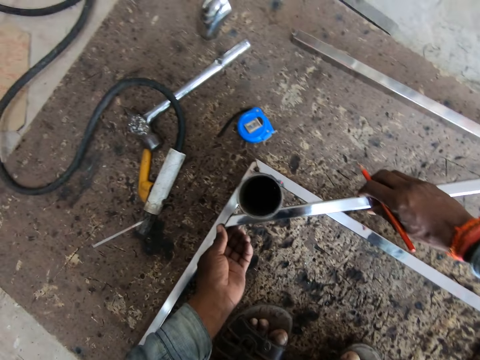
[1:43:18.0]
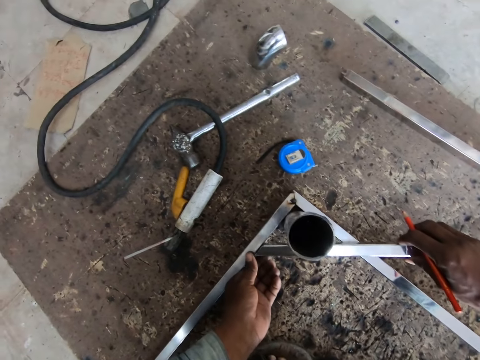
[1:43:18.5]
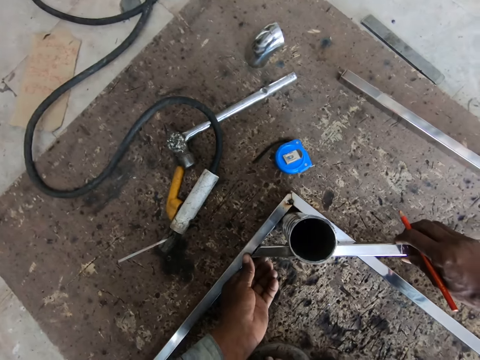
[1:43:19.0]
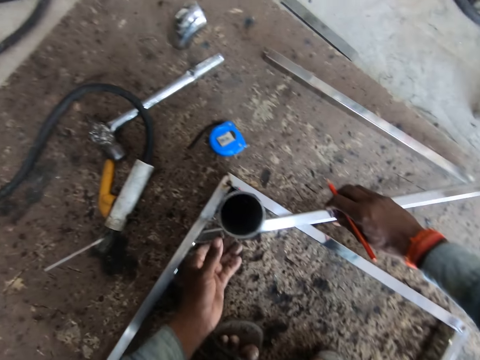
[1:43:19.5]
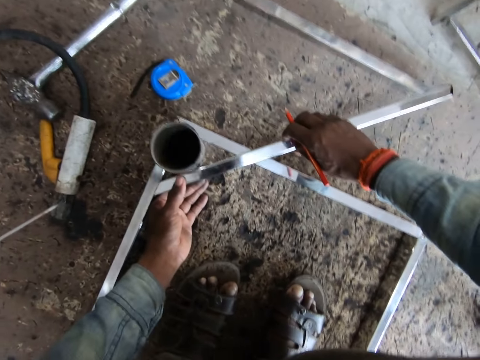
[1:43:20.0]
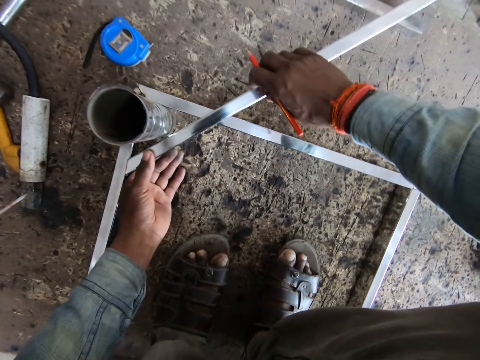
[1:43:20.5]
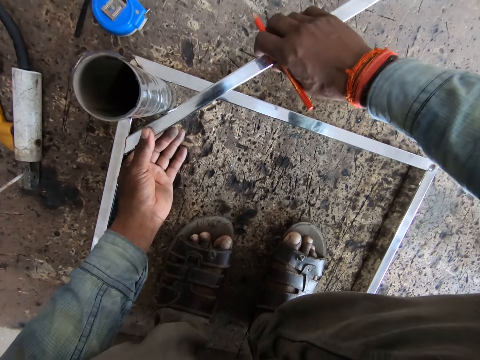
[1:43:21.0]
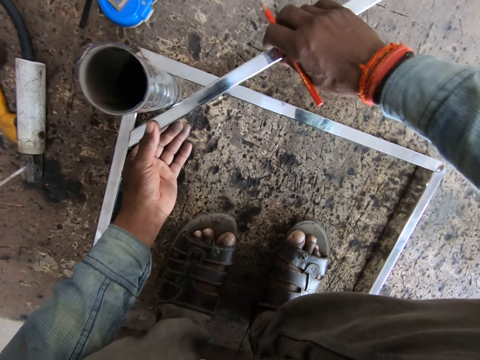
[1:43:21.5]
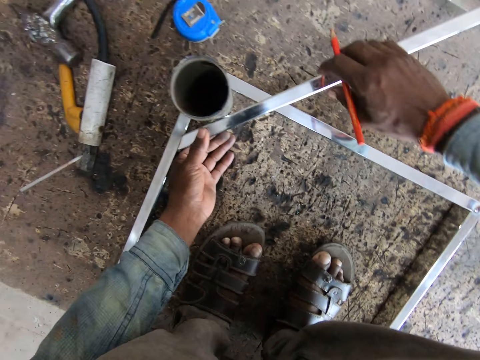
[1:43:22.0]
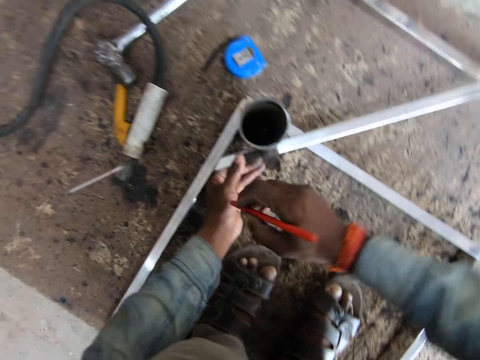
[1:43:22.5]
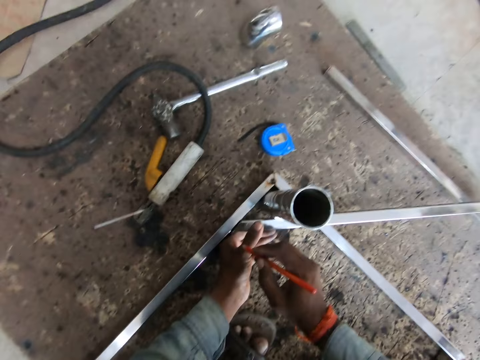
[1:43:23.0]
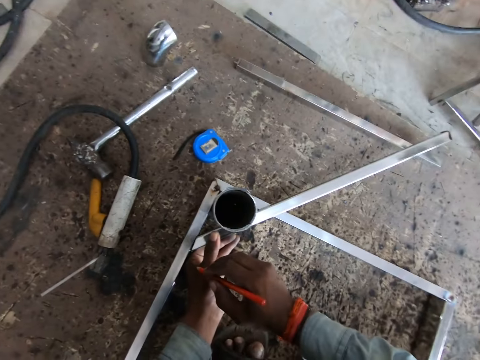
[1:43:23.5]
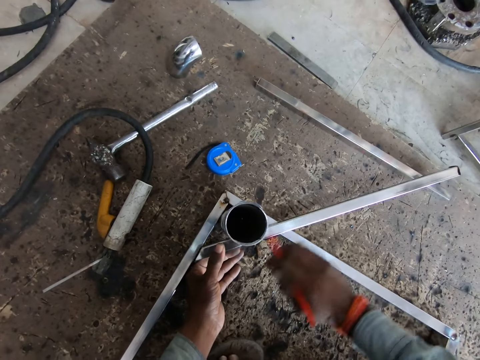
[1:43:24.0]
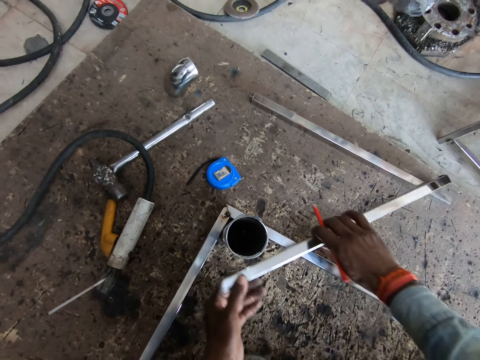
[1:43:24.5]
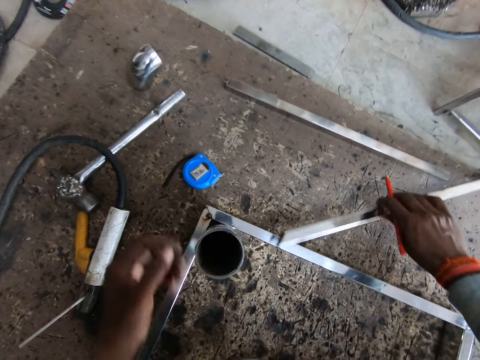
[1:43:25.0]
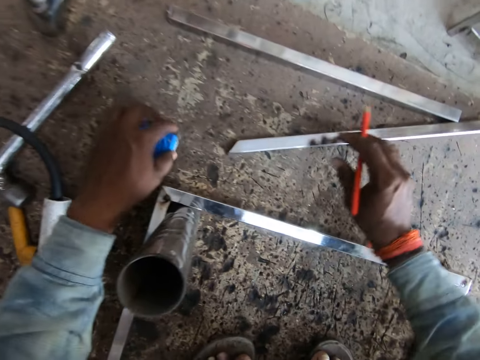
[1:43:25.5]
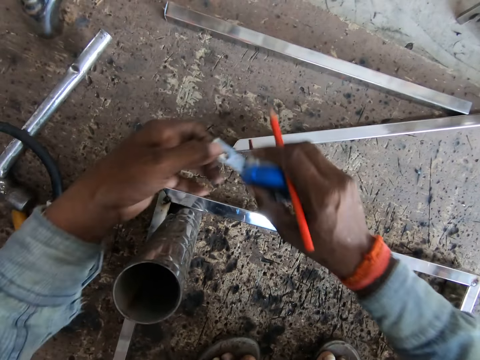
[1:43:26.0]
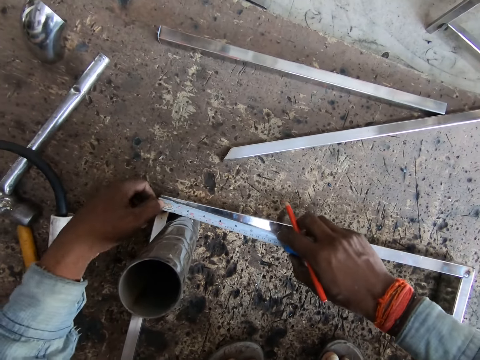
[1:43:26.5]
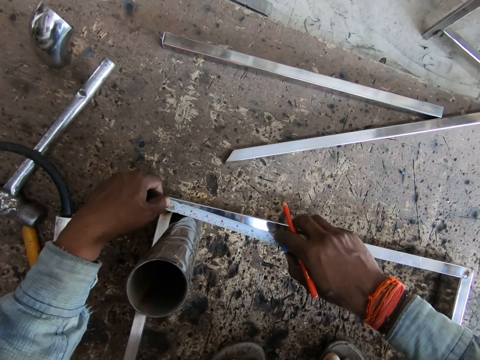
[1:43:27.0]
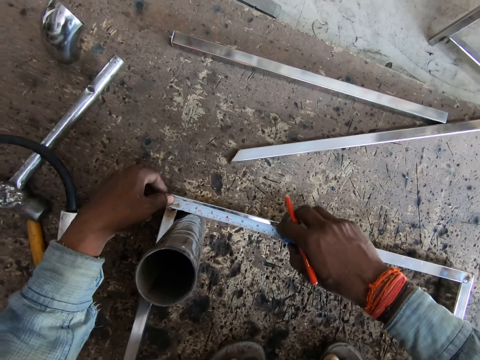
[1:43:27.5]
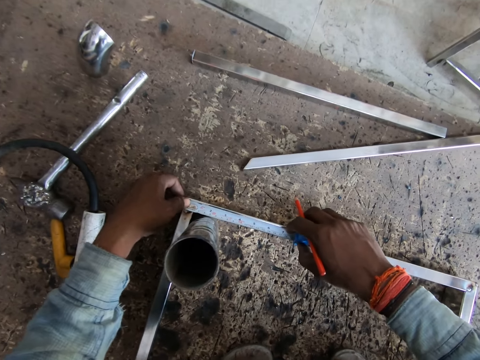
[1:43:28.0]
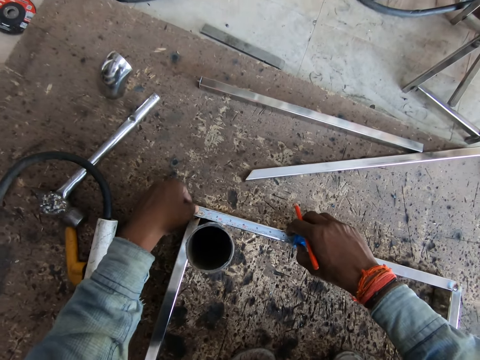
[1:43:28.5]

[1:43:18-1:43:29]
The camera wearer holds the metal pole across the edge of the metal frame on the work surface with his left hand. He takes the metal pole from his left hand with his right hand. He drops the metal pole in his right hand on the work surface. He picks up the measuring tape from the work surface with his left hand. He passes the measuring tape from his left hand to his right hand. He pulls the tip of the measuring tape in his right hand with his left hand. He measures the metal frame on the work surface with the measuring tape in his hands.

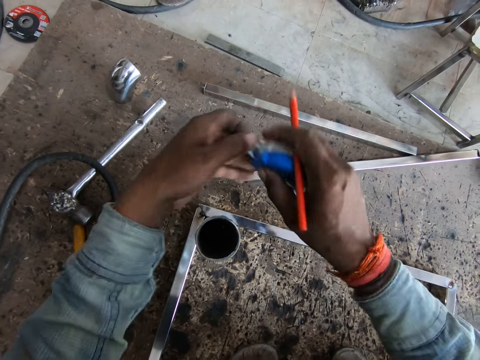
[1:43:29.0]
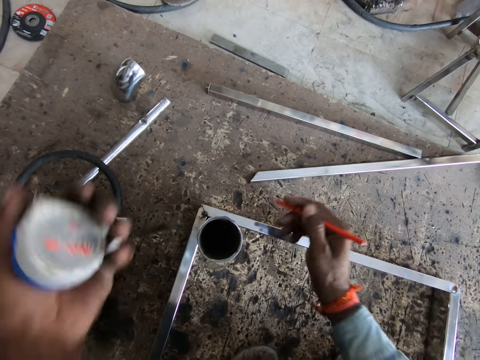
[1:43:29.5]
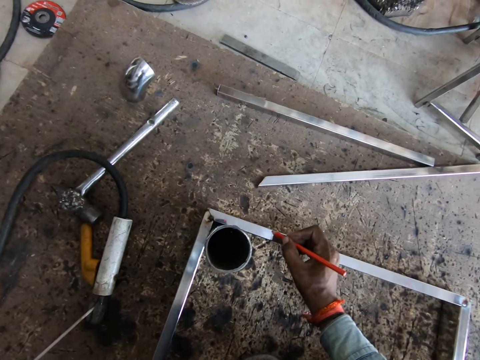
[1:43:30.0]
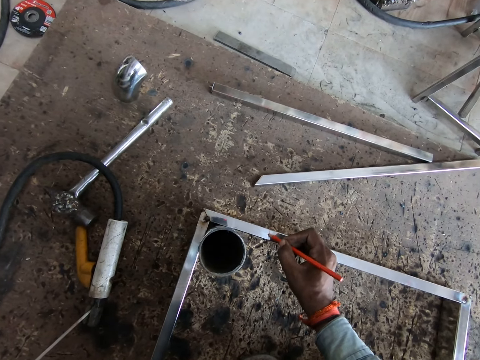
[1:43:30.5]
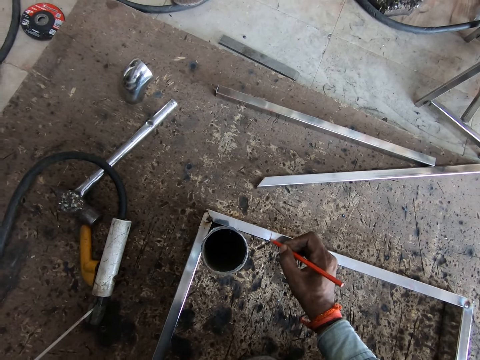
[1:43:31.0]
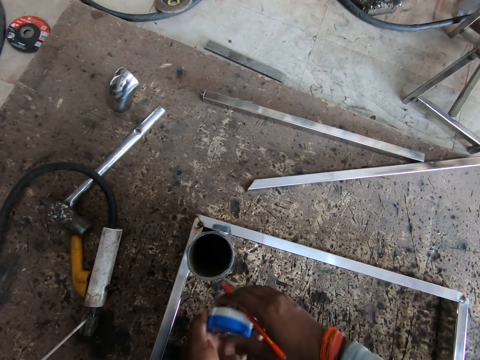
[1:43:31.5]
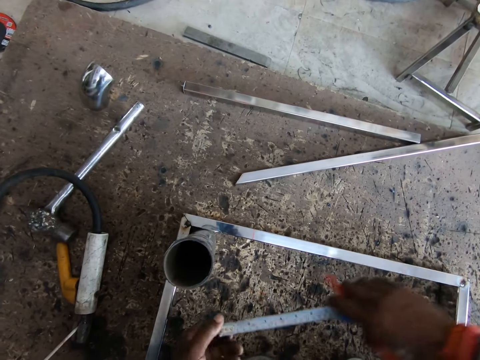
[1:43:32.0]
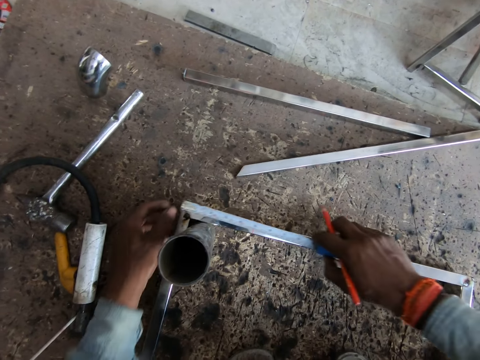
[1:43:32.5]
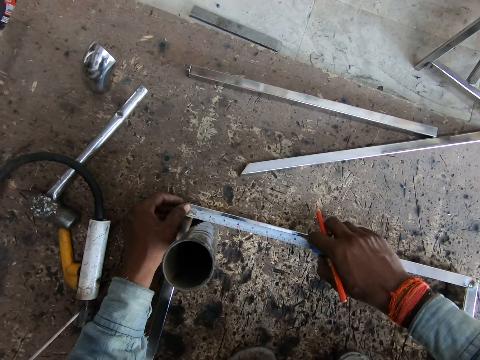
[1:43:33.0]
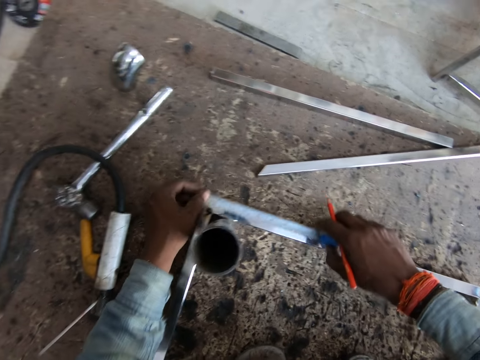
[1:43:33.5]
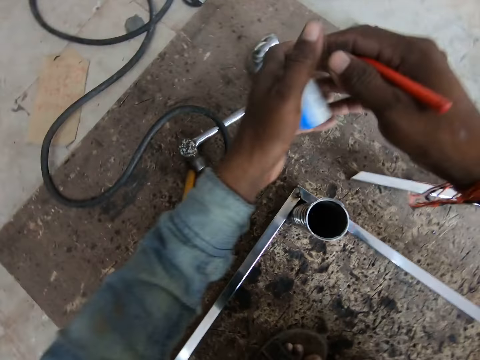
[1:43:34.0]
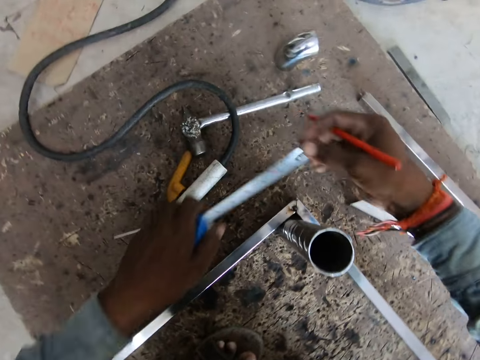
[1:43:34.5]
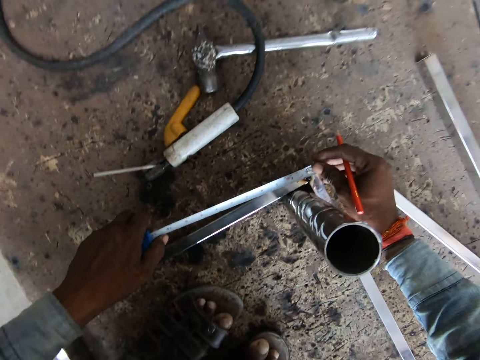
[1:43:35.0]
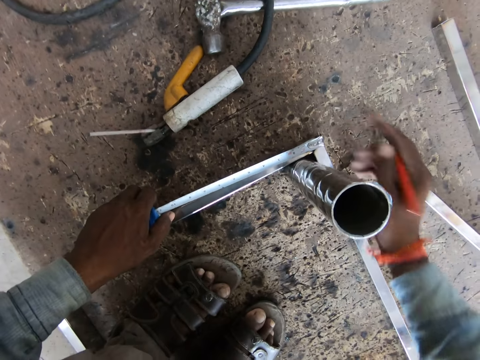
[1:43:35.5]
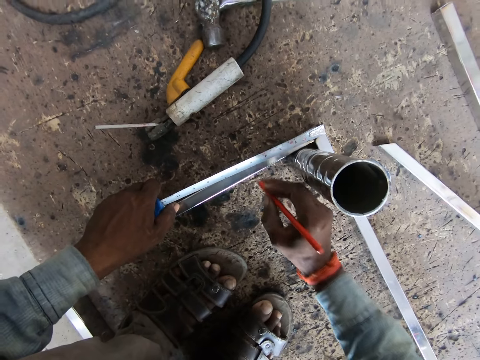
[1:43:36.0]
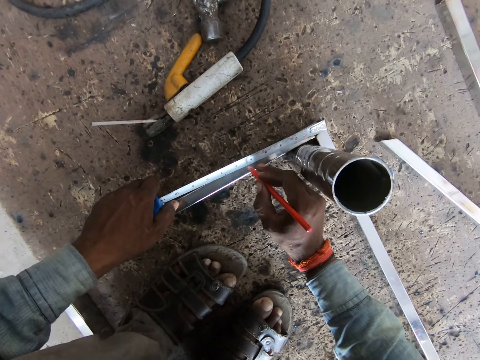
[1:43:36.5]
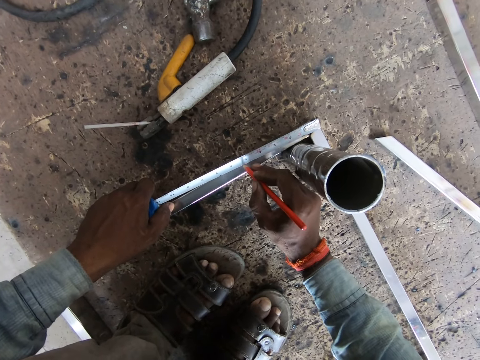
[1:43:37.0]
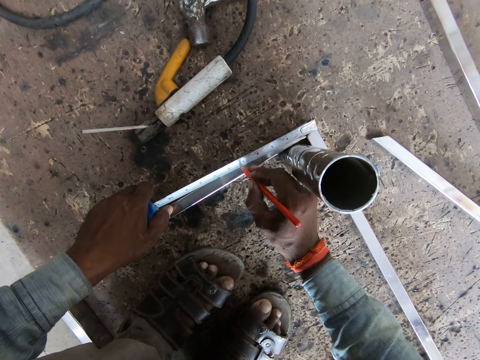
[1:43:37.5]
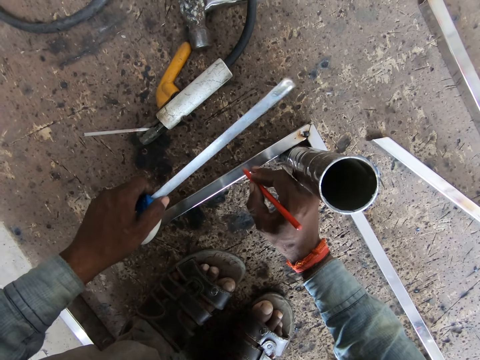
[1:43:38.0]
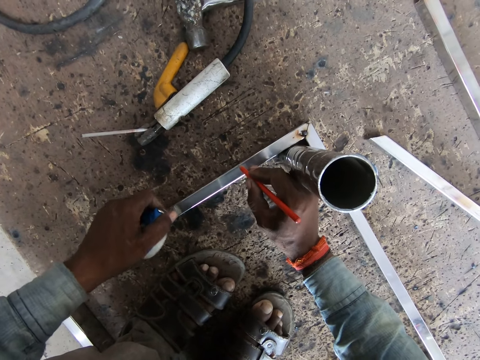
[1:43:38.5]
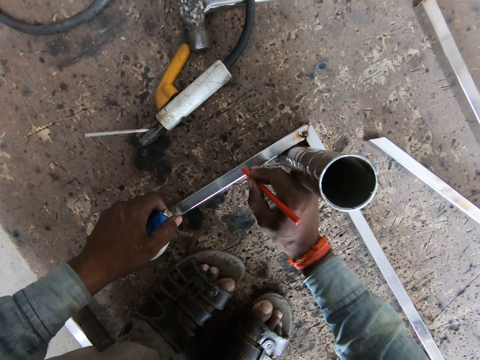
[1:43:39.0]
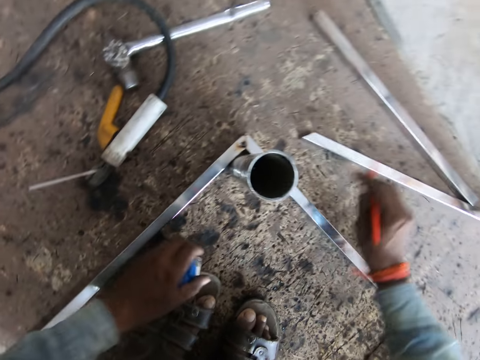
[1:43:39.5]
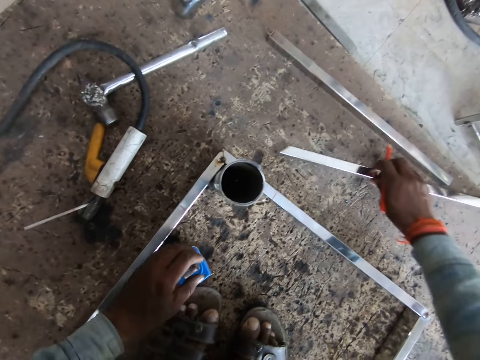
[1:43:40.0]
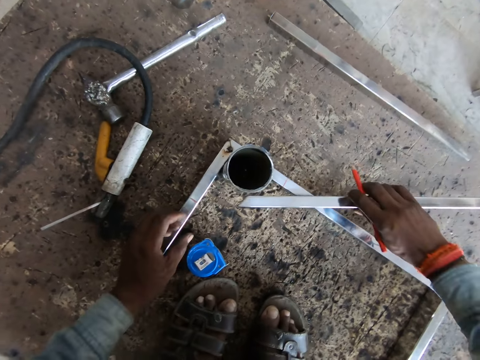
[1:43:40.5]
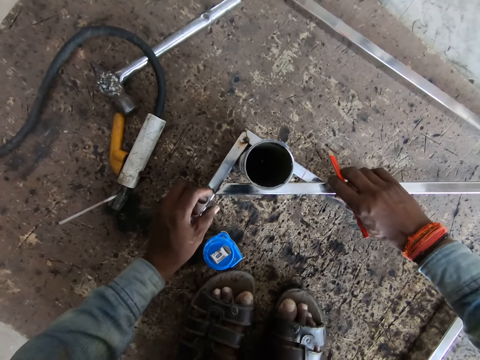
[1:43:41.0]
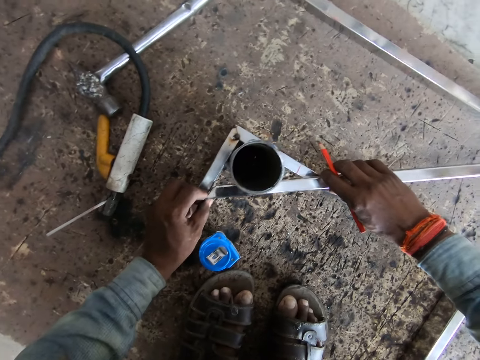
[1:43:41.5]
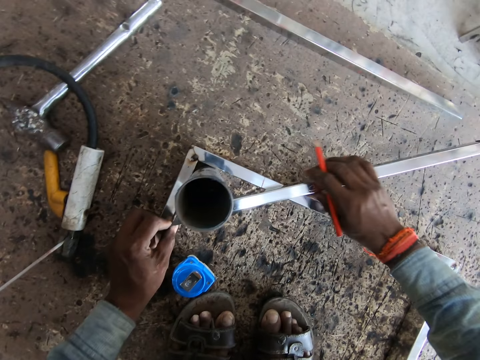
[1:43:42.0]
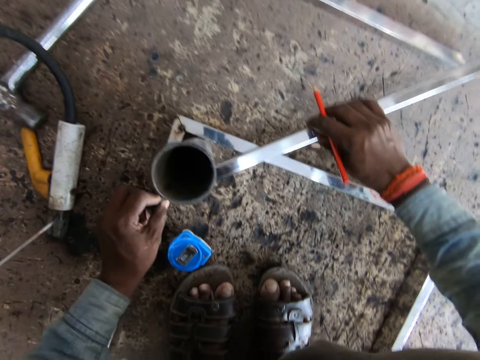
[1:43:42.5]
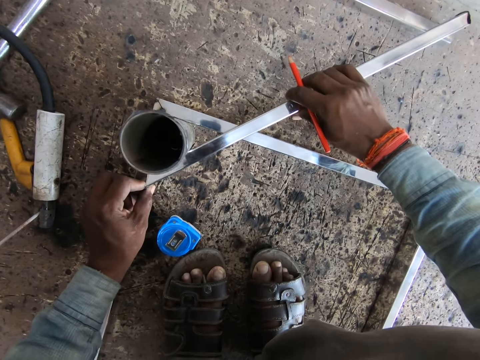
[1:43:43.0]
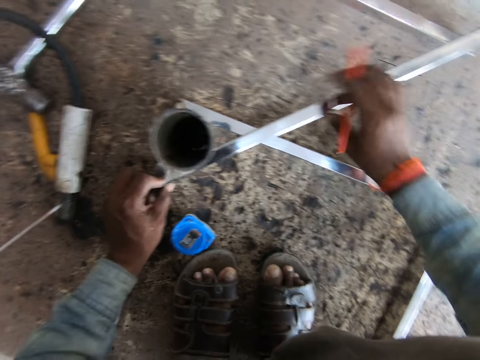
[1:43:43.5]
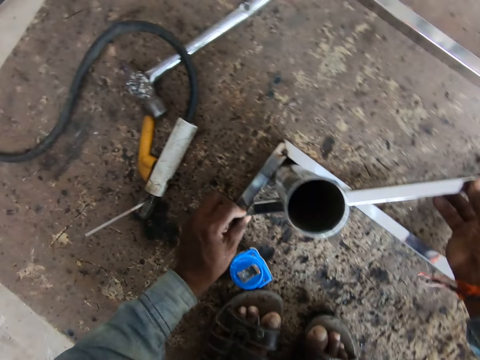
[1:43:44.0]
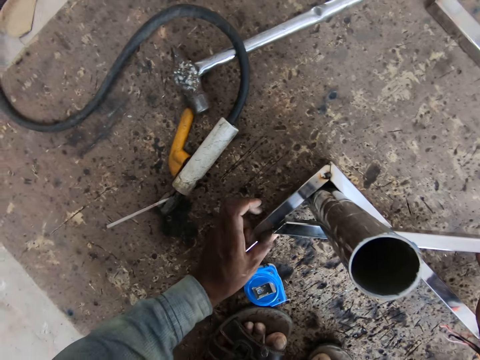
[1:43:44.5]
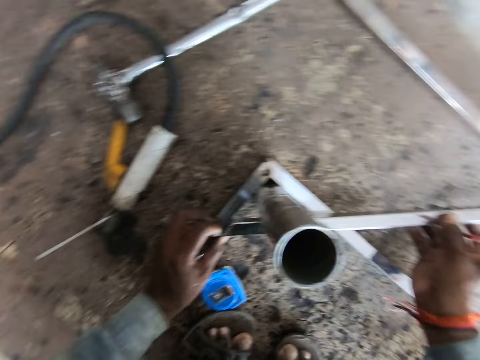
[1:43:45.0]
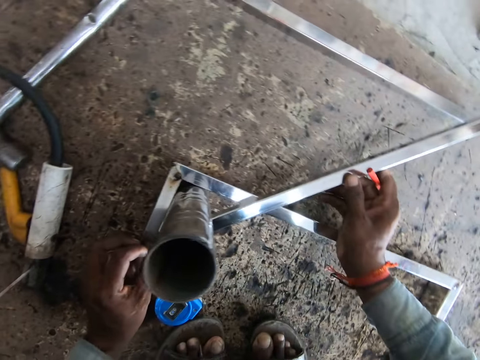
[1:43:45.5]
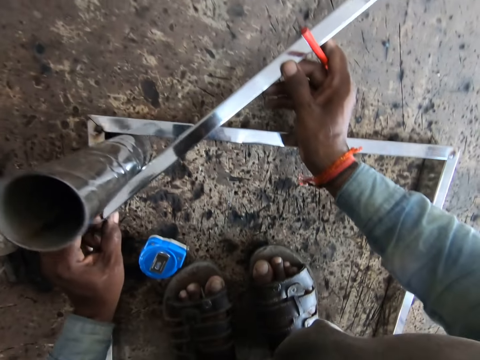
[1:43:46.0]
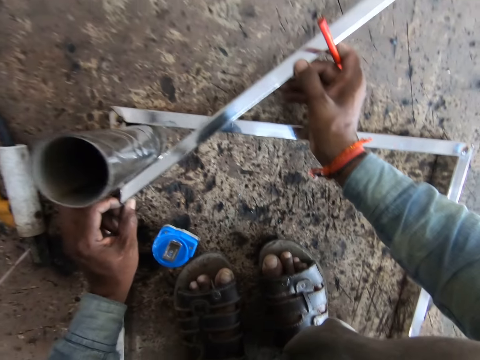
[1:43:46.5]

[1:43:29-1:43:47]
The camera wearer passes the measuring tape from his right hand to his left hand. He marks the metal frame on the work surface with the pencil in his right hand. He passes the measuring tape from his left hand to his right hand. He pulls the tip of the measuring tape in his right hand with his left hand. He measures the metal frame on the work surface with the measuring tape in his hands. He passes the measuring tape from his right hand to his left hand. He pulls the tip of the measuring tape in his left hand with his right hand. He measures the metal frame on the work surface with the measuring tape in his hands. He marks the metal frame on the work surface with the pencil in his right hand. He picks up the metal pole from the work surface with his right hand. He puts the tape measure on the floor. He places the metal pole across the edge of the metal frame on the work surface with his right hand. He places the metal pole across the edge of the metal frame on the work surface with both hands. He adjusts the metal.
